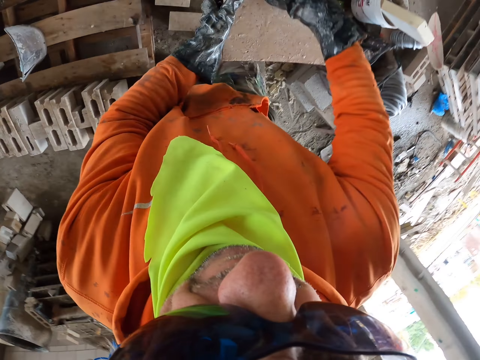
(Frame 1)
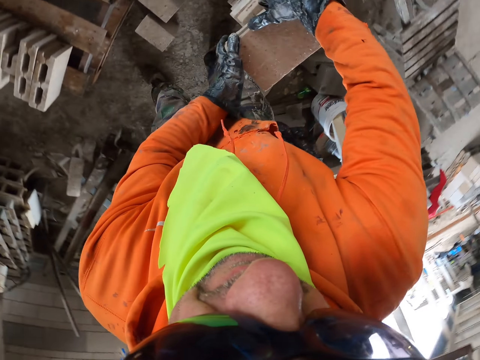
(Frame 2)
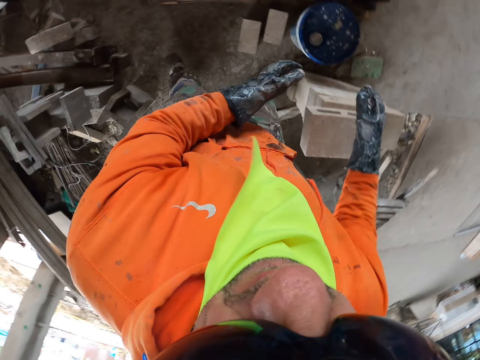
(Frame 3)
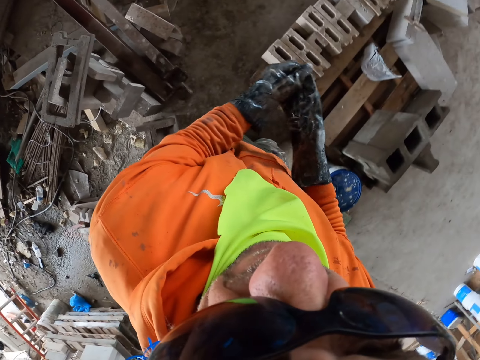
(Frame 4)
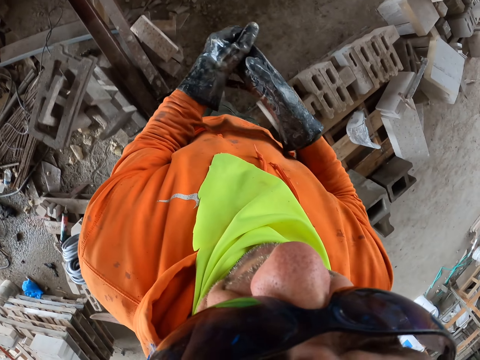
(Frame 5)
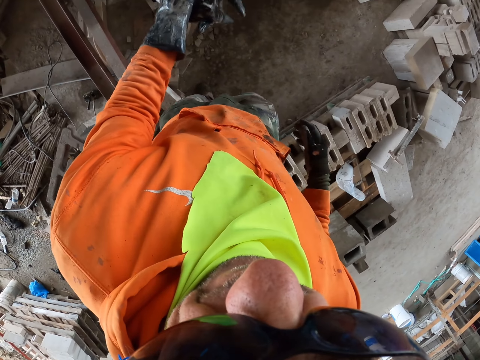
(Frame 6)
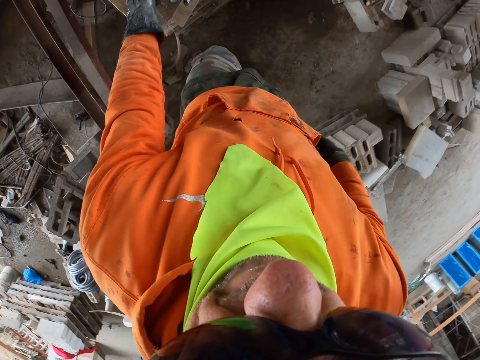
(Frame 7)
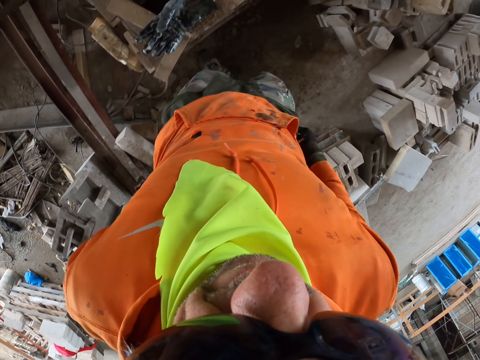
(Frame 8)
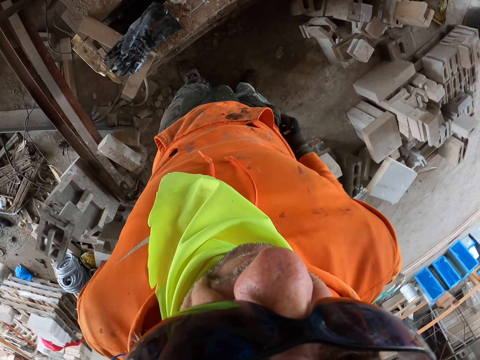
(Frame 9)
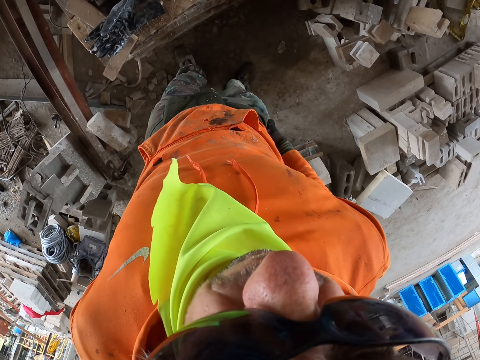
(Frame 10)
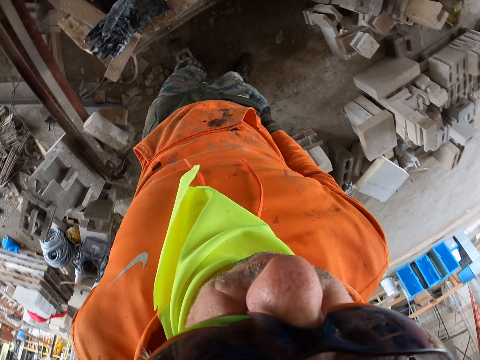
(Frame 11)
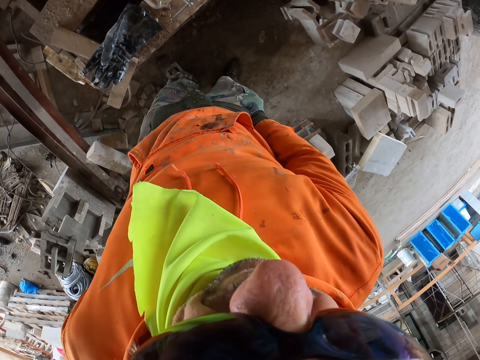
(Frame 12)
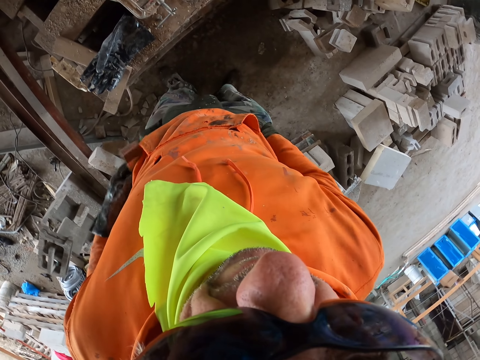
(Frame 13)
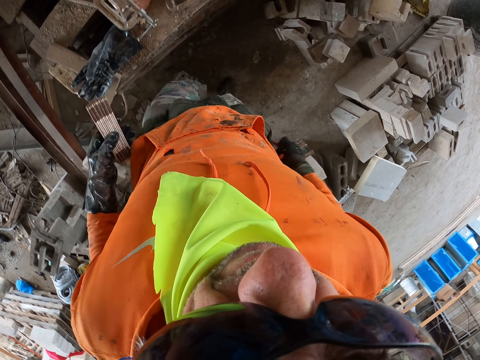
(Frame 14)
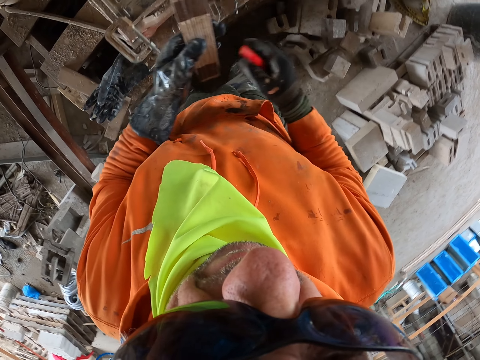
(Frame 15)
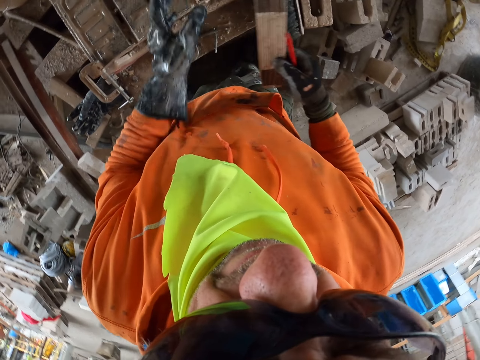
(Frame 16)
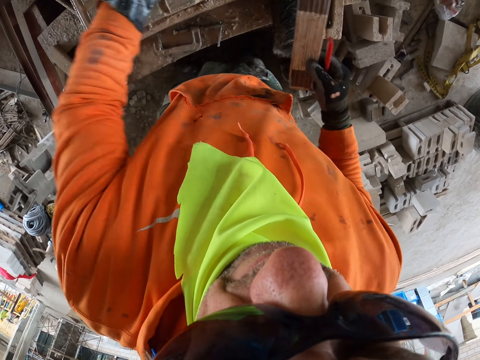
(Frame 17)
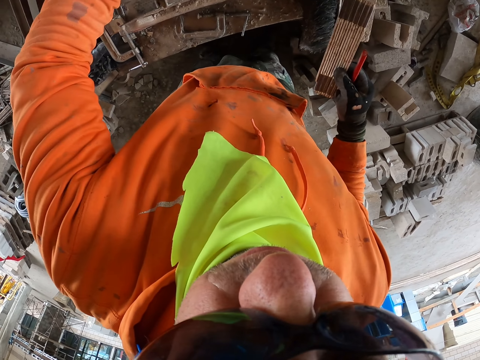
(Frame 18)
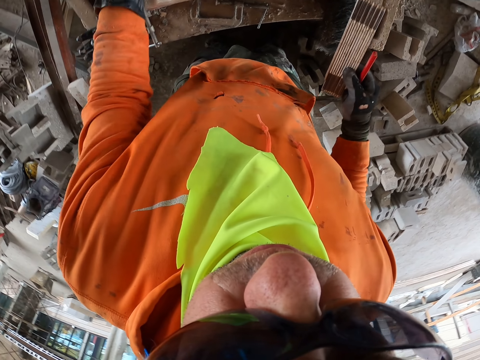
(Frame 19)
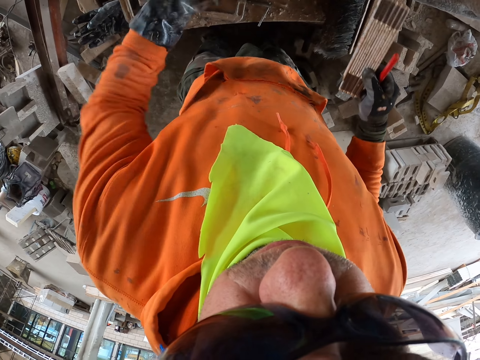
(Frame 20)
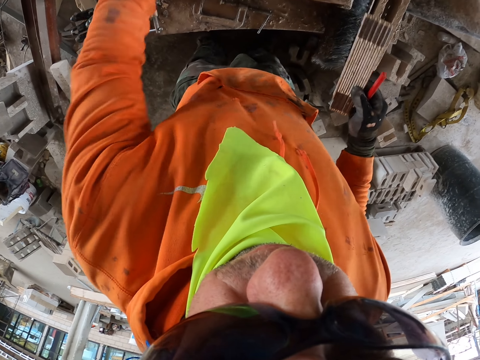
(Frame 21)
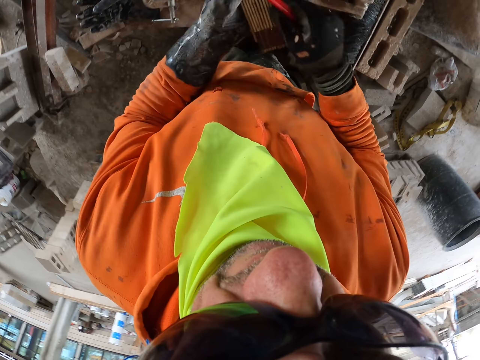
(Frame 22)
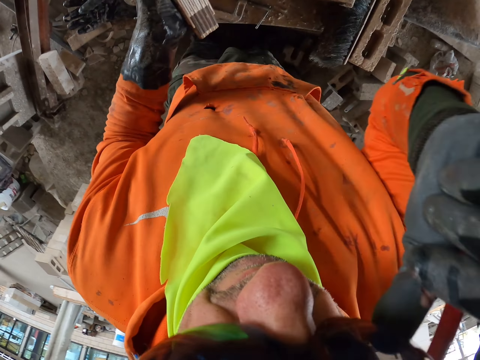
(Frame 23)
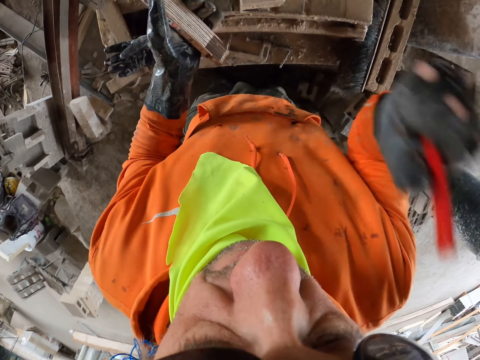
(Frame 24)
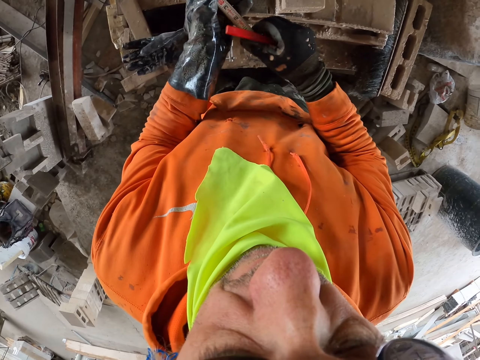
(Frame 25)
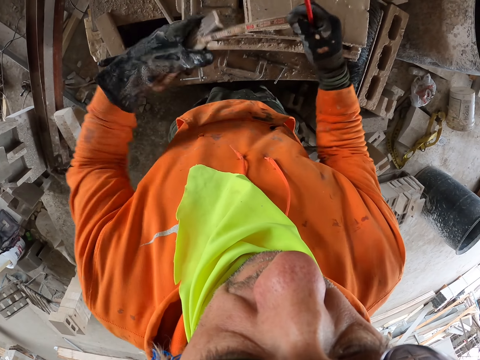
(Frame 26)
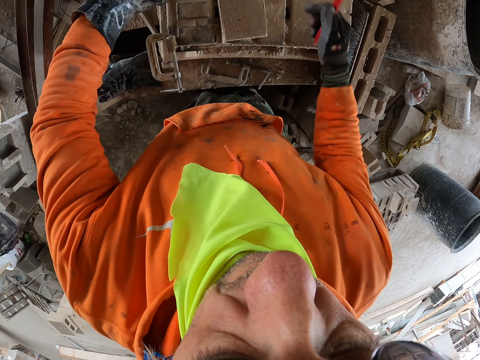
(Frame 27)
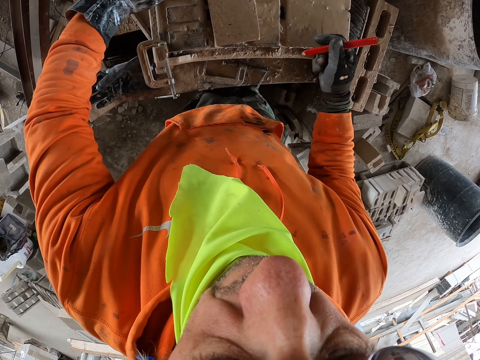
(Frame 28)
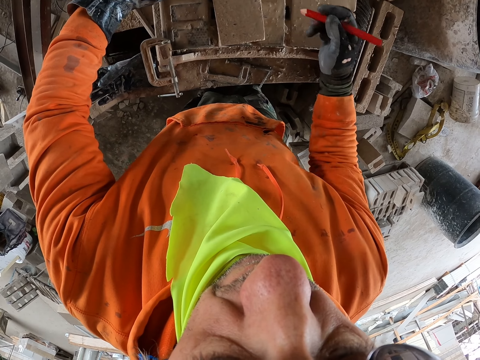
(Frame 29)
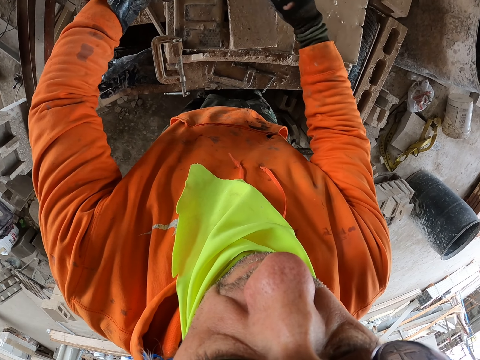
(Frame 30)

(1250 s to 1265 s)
The camera wearer puts the brick aside. They remove the gloves. They take a measuring tape. They touch the brick maker. They adjust the eyeglasses. They measure the brick.

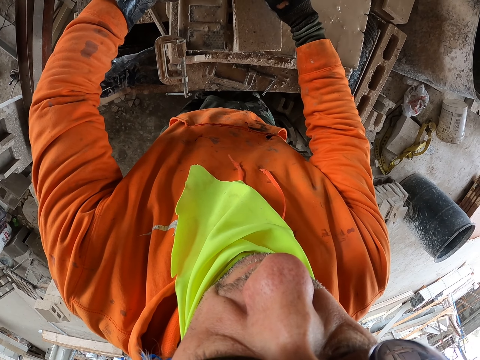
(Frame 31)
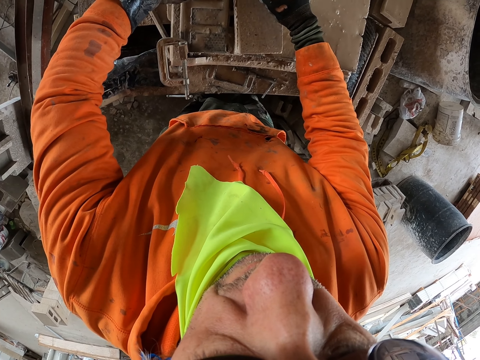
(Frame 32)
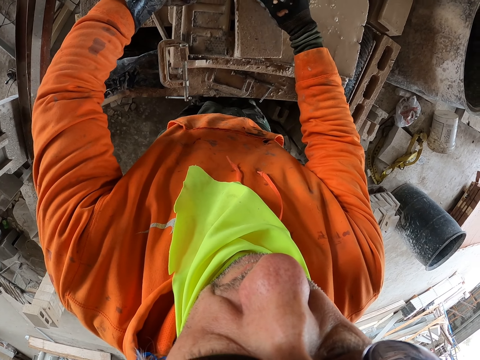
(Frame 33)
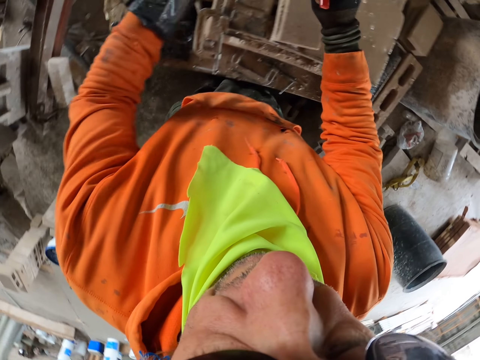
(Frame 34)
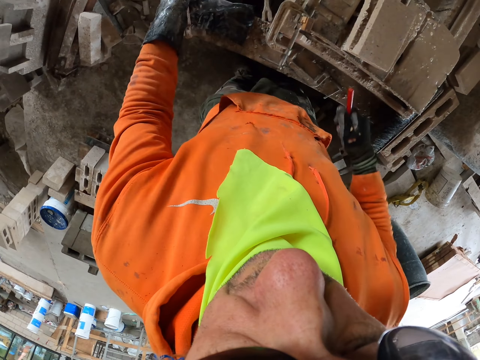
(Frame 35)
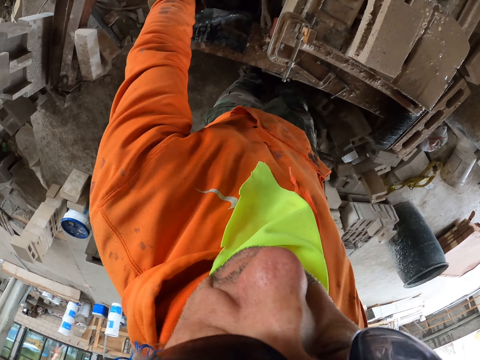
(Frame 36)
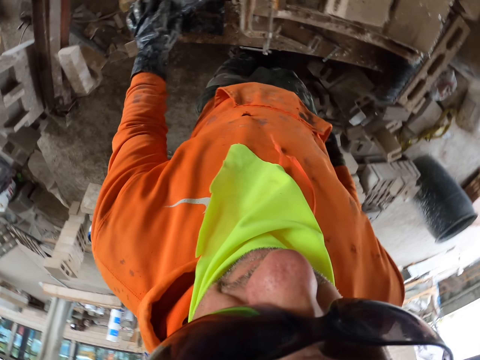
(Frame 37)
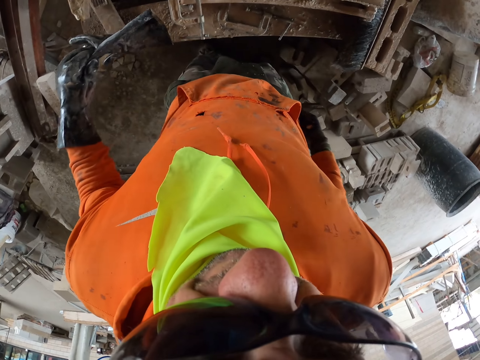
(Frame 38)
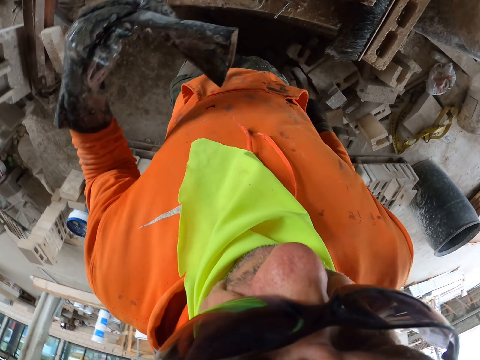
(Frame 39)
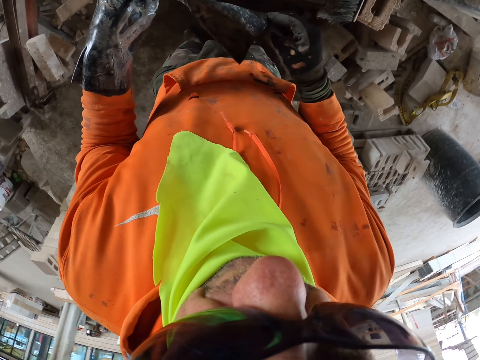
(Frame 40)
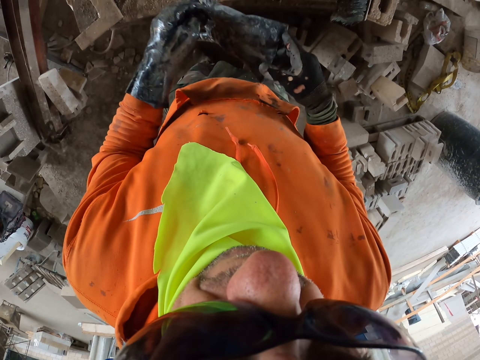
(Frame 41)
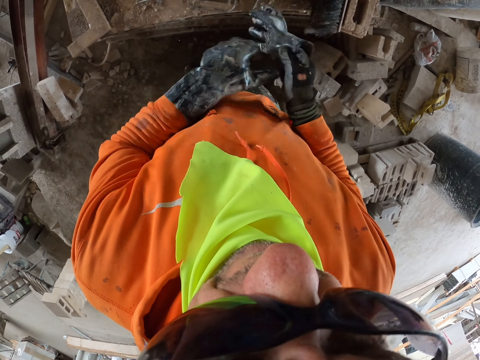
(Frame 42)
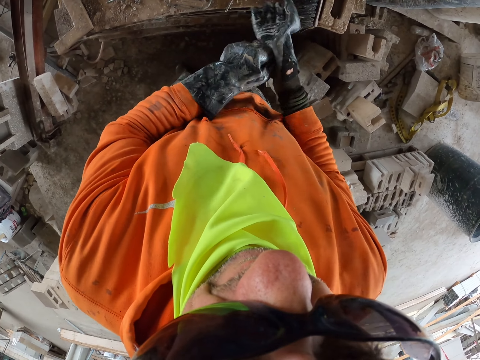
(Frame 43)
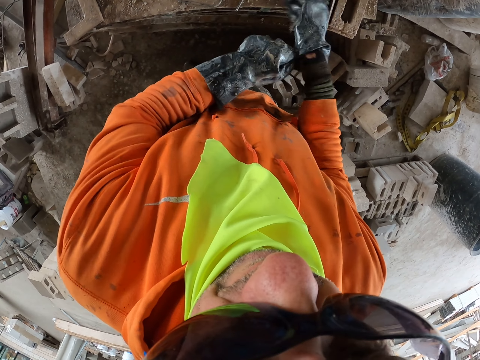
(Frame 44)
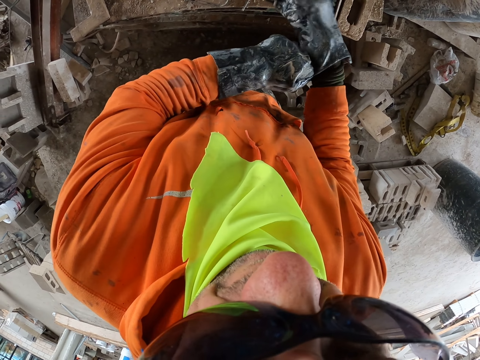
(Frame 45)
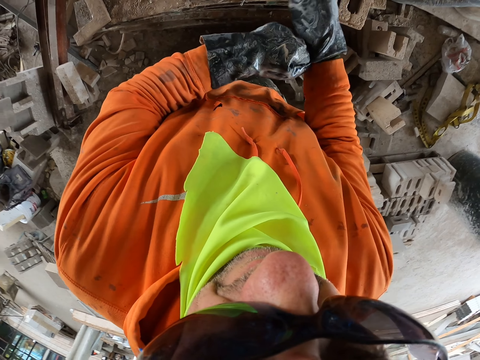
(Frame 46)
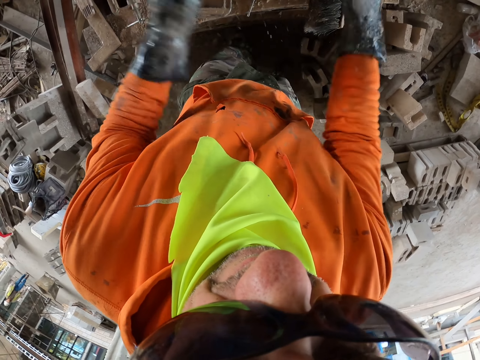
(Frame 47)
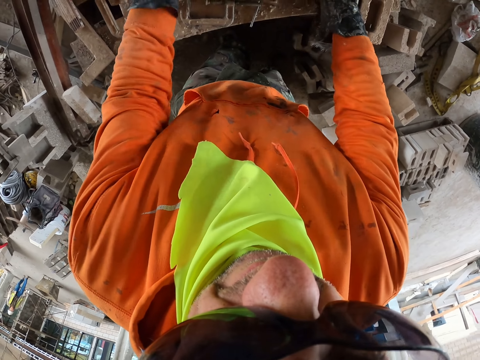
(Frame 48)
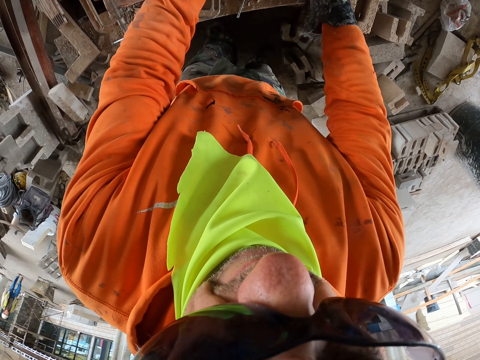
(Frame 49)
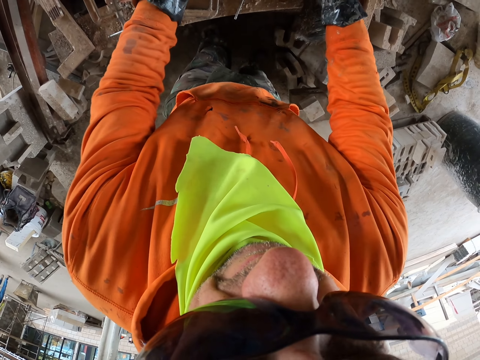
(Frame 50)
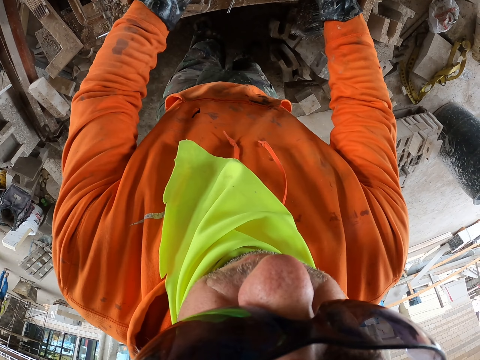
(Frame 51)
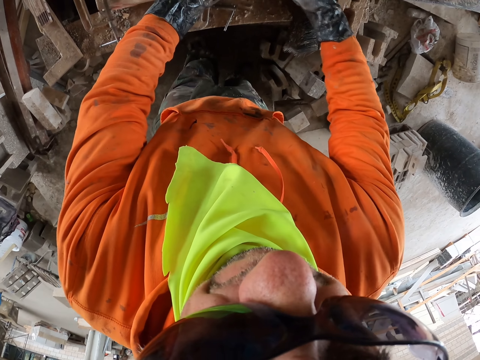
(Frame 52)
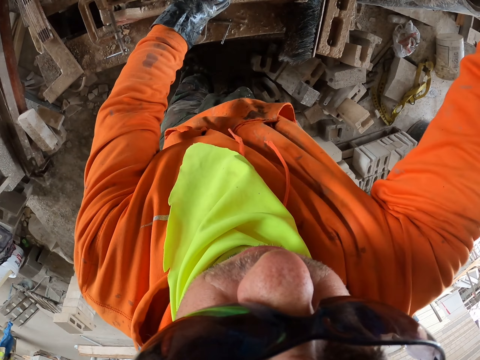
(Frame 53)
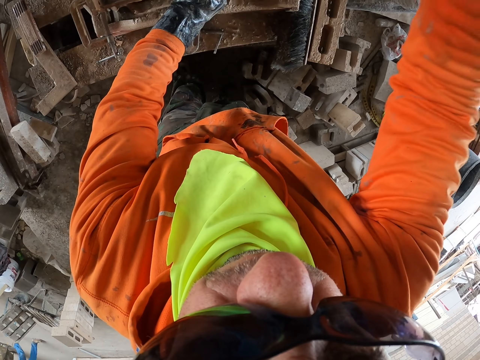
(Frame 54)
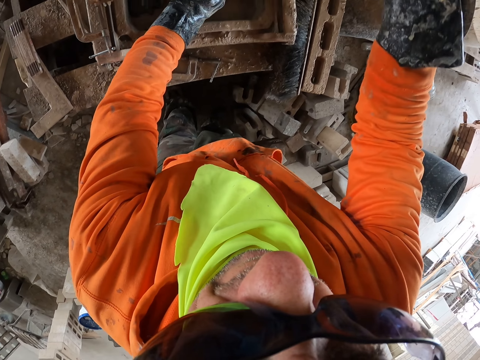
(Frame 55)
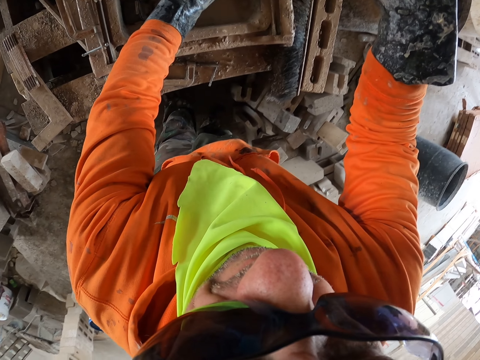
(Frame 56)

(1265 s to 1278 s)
The camera wearer writes on the brick. They put the measuring tape aside. They pick a glove. They wear the glove. They cut the brick.
